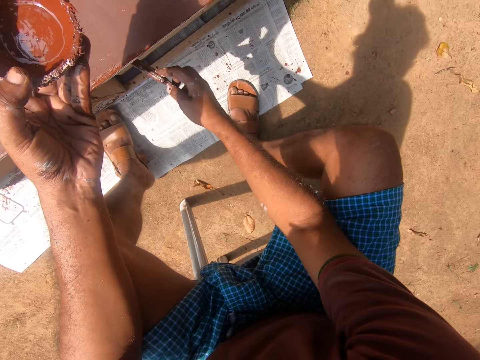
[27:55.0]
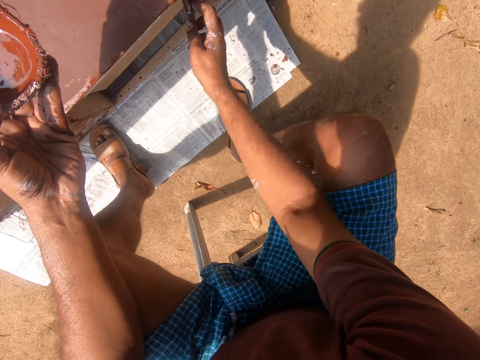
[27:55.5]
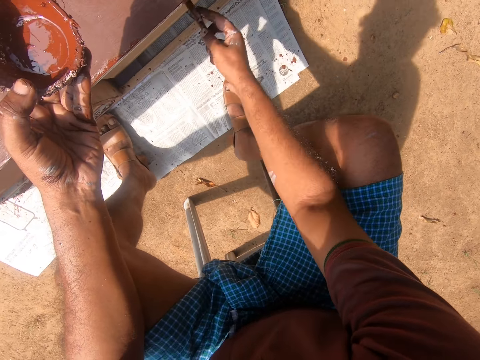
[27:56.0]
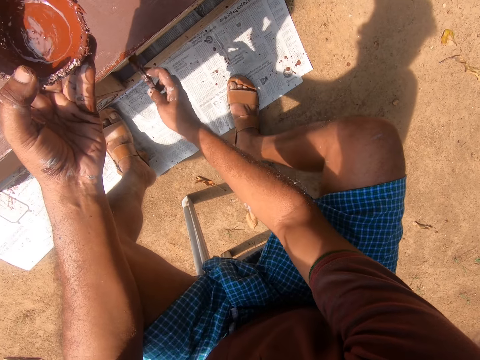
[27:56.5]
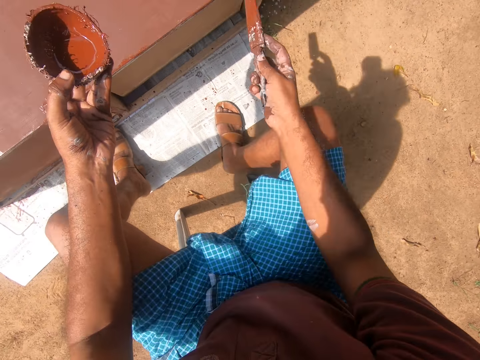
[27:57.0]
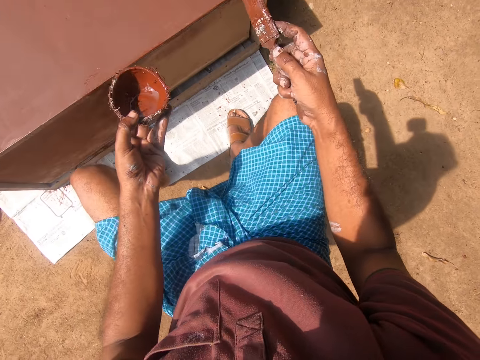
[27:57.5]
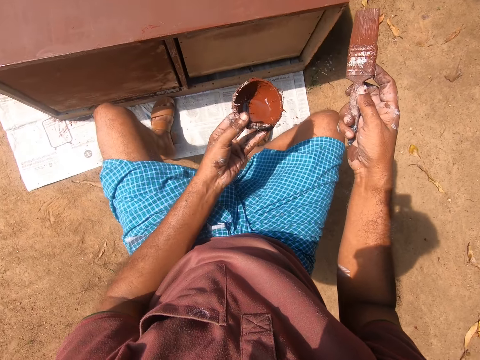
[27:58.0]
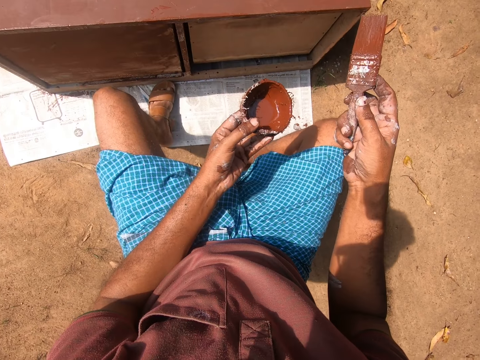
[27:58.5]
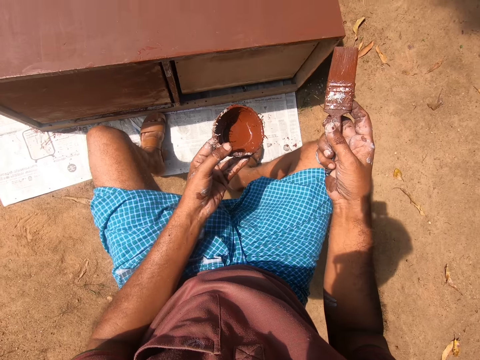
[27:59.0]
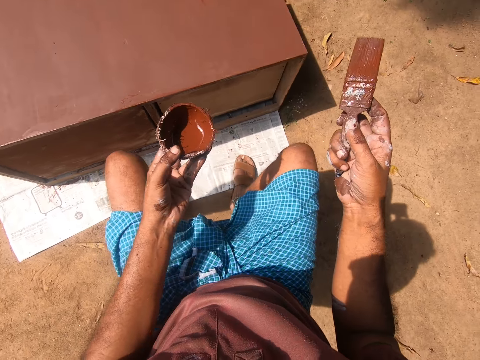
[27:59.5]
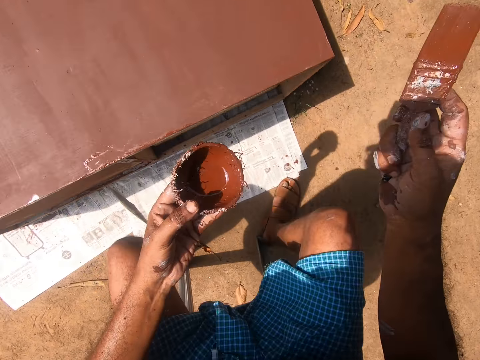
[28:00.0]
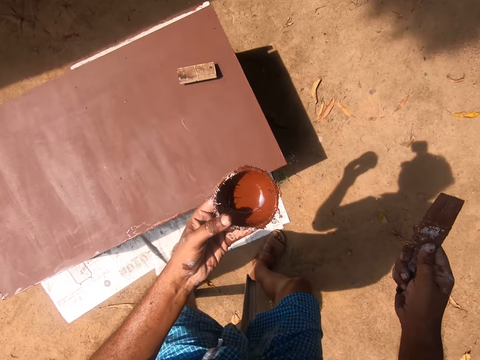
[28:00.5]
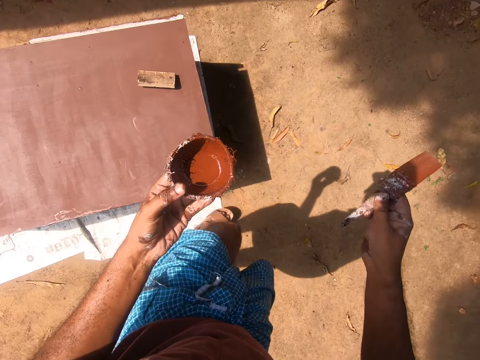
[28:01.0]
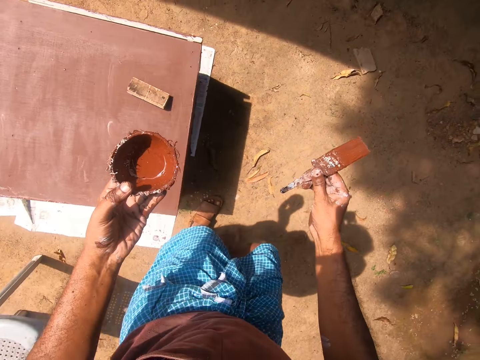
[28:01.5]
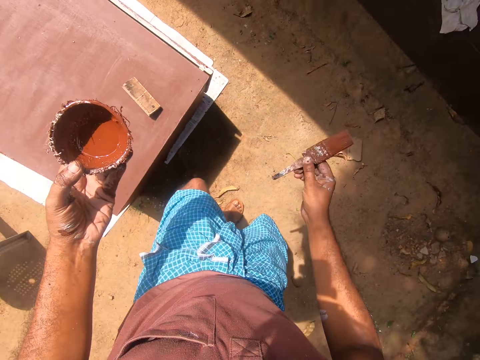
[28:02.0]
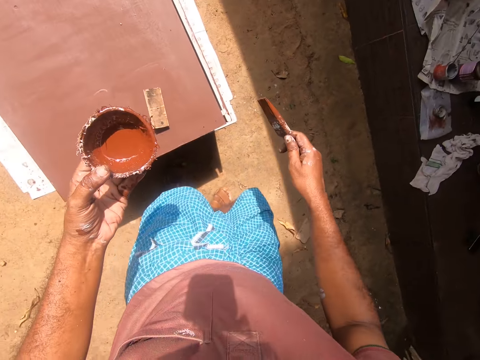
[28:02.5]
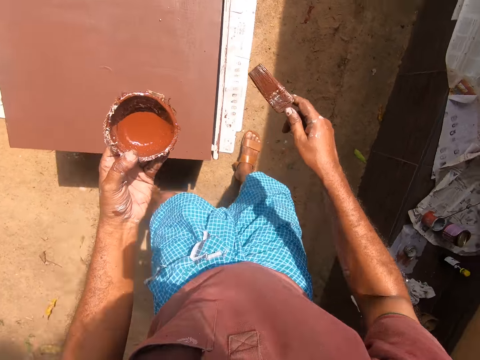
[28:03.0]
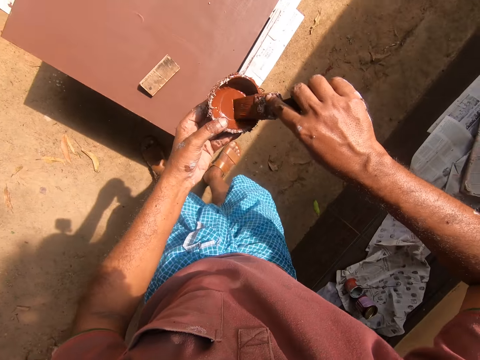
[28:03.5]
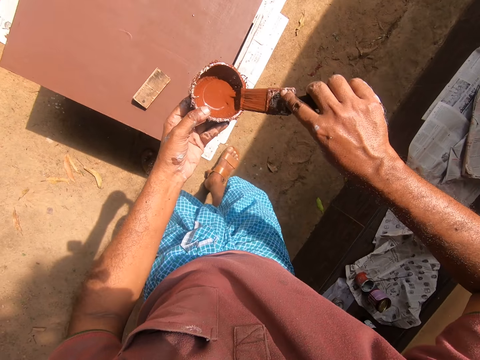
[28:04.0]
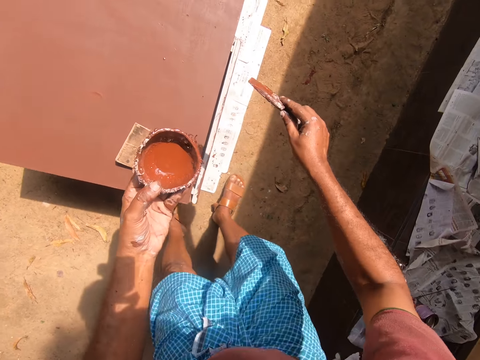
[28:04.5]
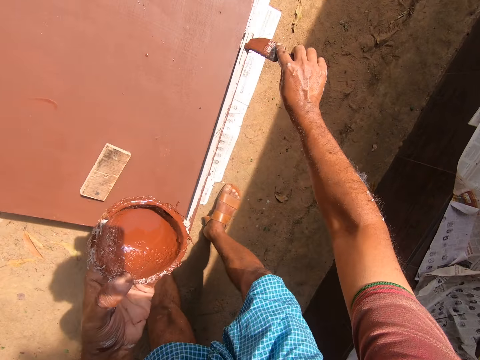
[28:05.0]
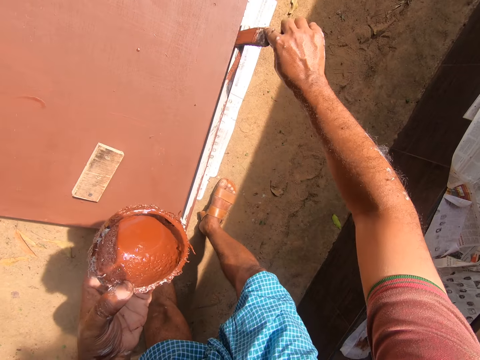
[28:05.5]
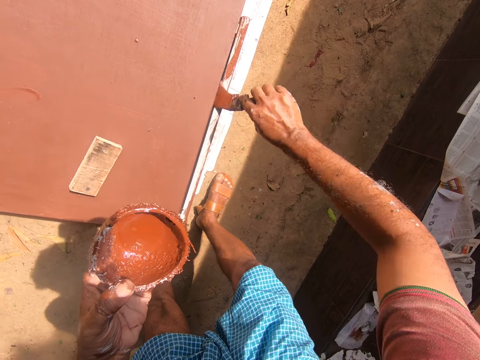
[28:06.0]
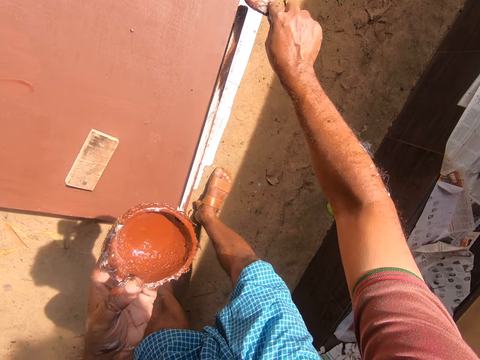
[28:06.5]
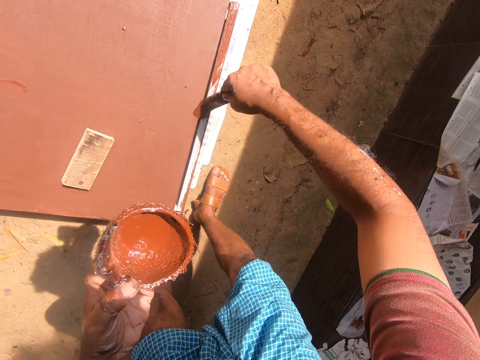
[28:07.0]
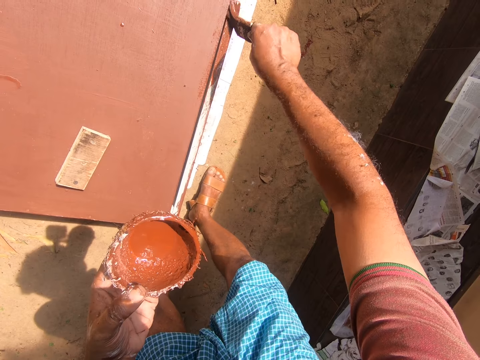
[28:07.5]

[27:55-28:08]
The camera wearer paints a cabinet using a brush. He paints the cabinet again. He stands up. He walks to the other side of the cabinet. He gets some paint with the paintbrush in his right hand from the paint container in his left hand. He paints the cabinet with the paintbrush in his right hand. He paints the cabinet again.

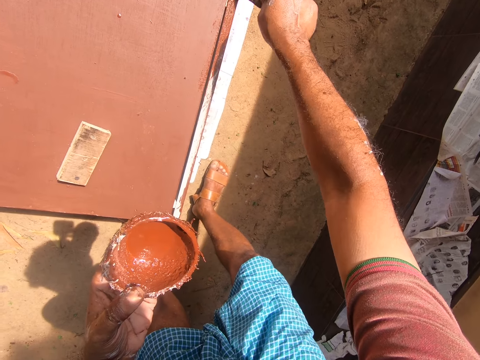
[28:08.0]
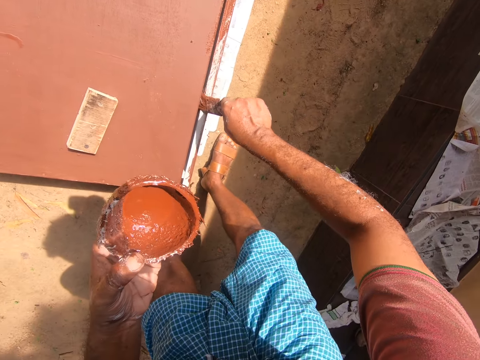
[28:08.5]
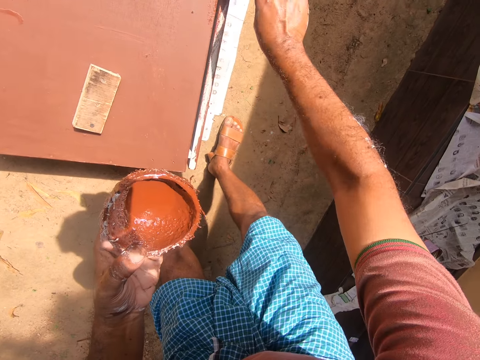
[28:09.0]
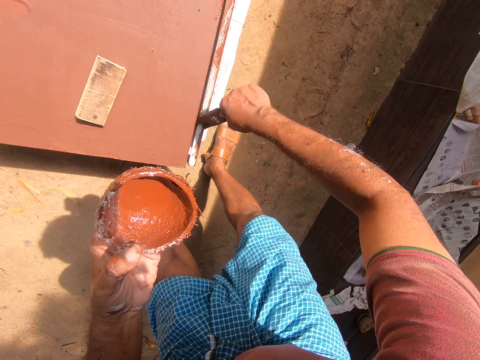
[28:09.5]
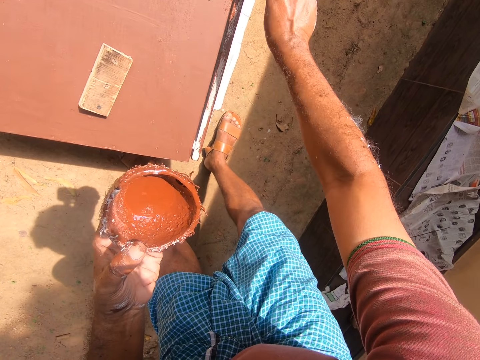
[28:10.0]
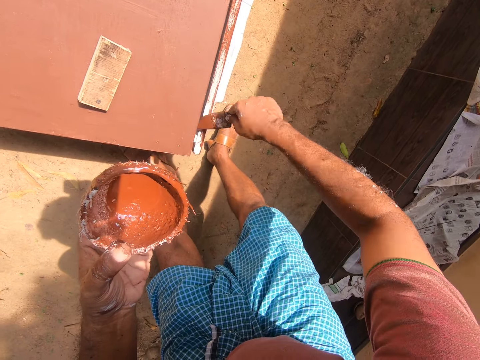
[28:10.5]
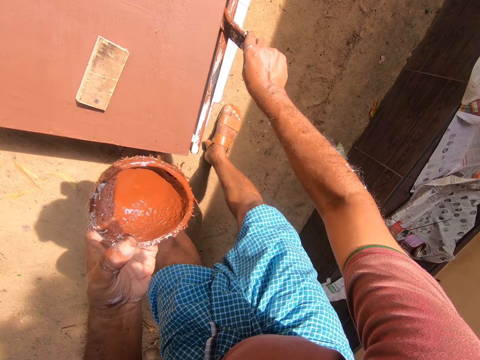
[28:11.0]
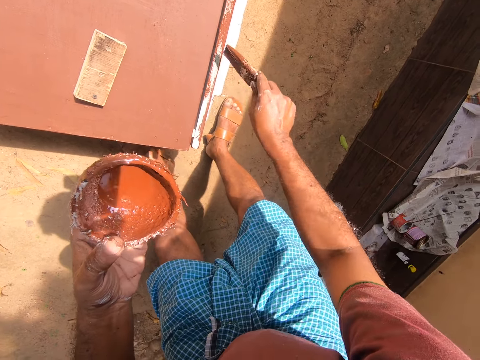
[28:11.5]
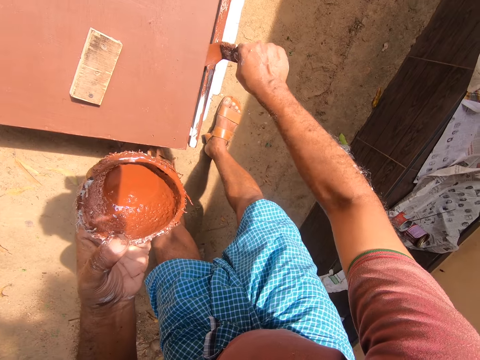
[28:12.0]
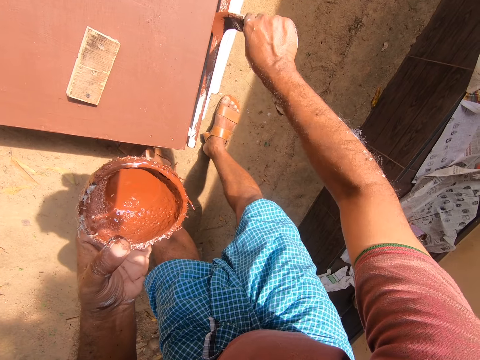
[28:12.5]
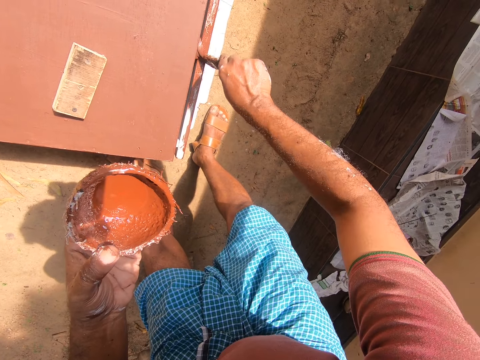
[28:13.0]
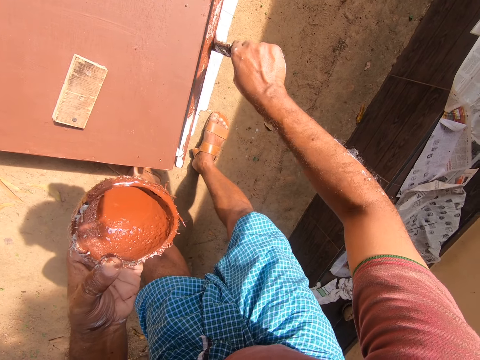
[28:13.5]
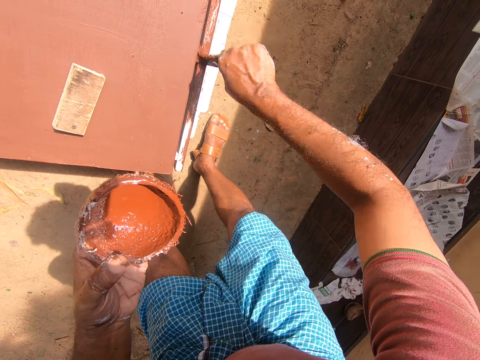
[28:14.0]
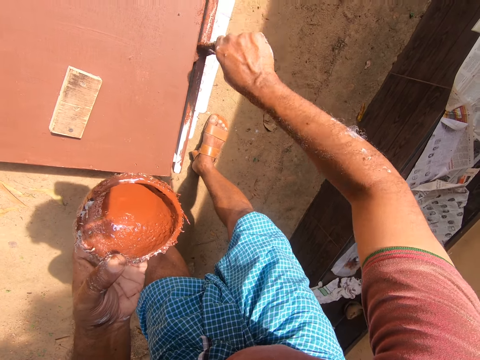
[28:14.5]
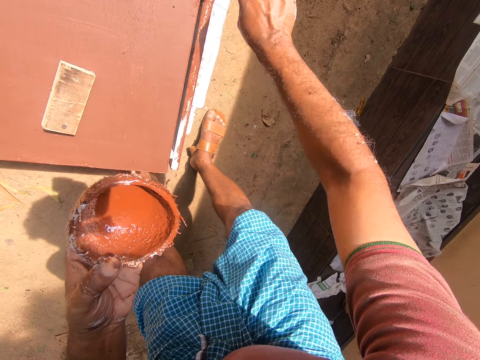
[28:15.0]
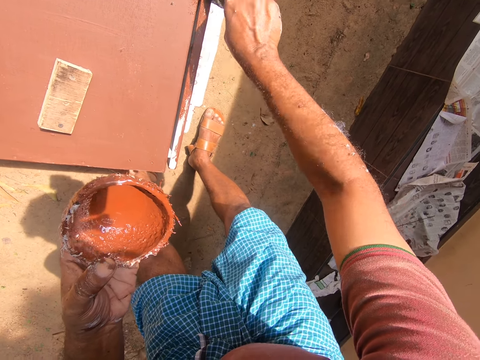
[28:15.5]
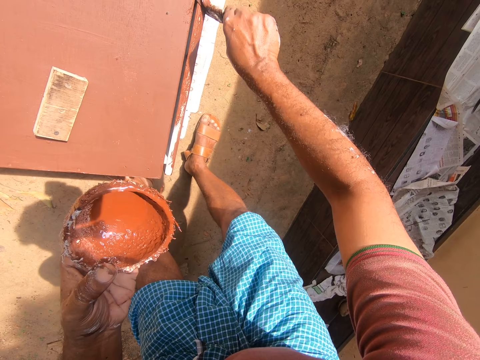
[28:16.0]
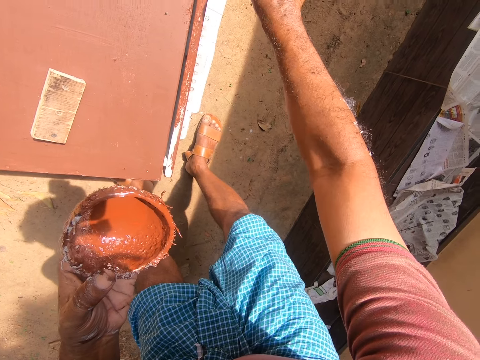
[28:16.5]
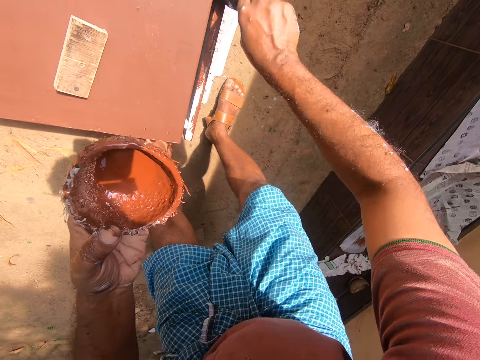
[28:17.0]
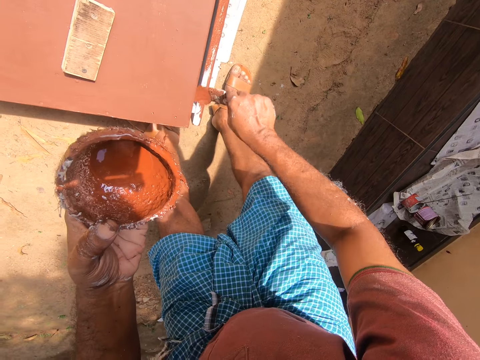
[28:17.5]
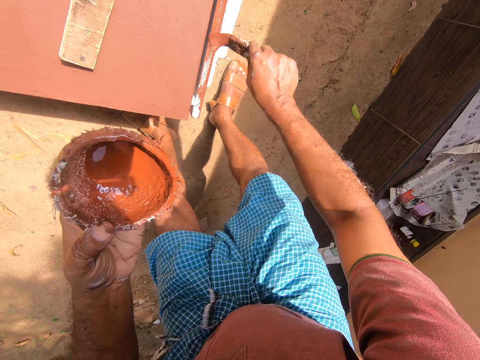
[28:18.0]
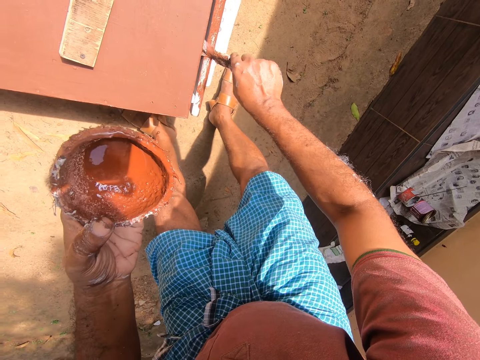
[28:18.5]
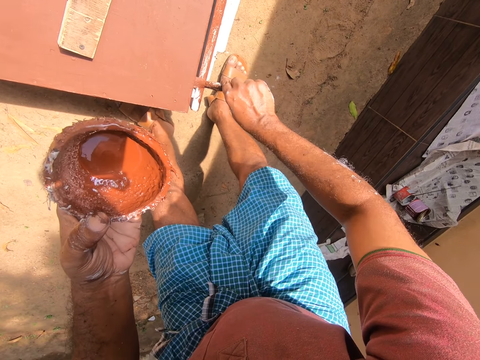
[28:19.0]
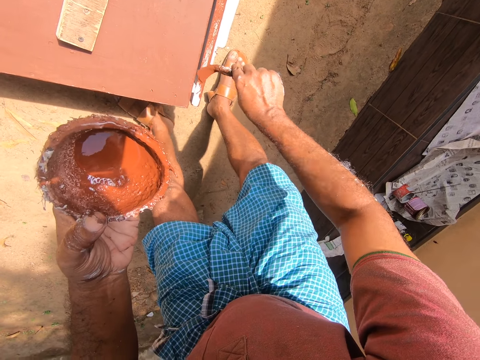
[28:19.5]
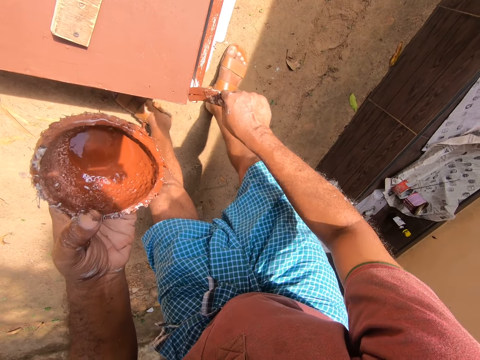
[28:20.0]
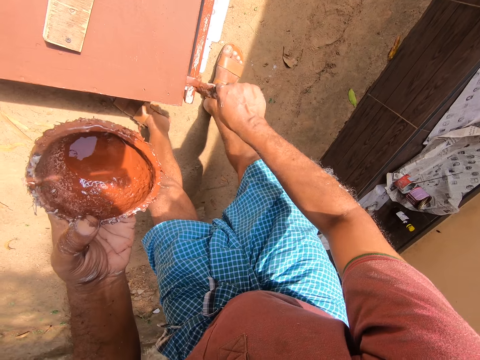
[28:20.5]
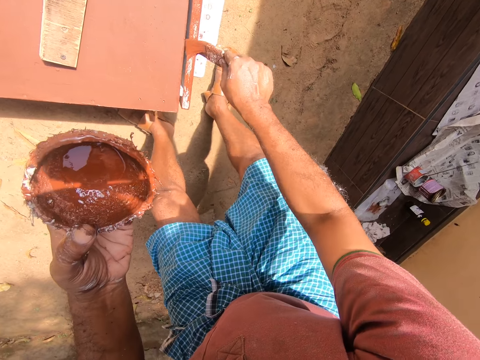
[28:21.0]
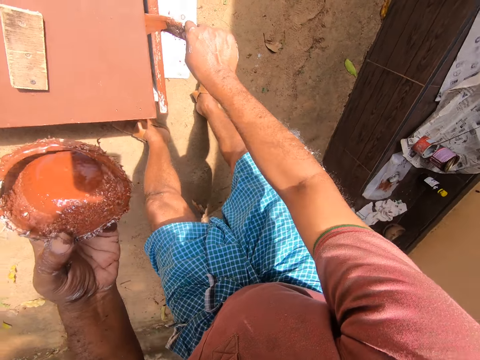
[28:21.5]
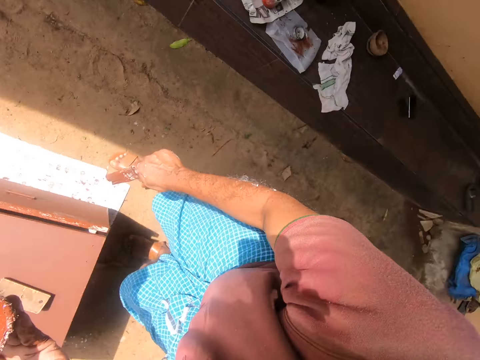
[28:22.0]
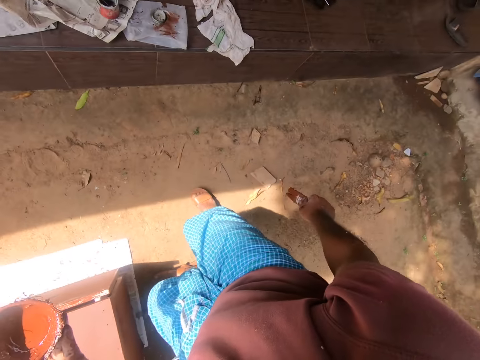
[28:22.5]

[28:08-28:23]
The camera wearer paints a cabinet using a brush. They paint the cabinet using the brush repeatedly.
